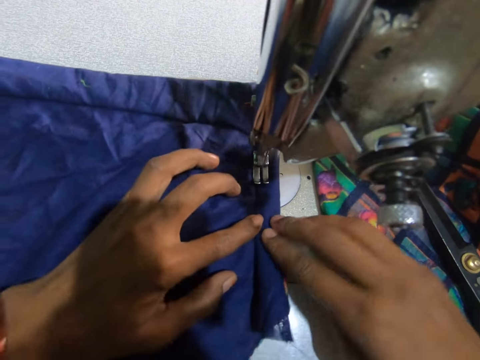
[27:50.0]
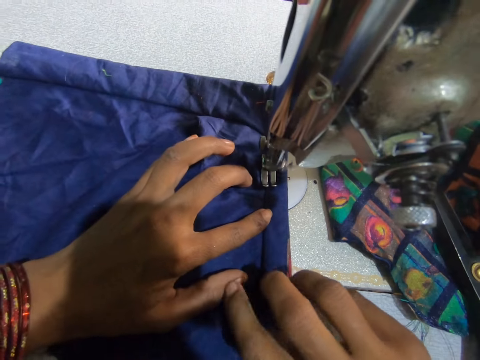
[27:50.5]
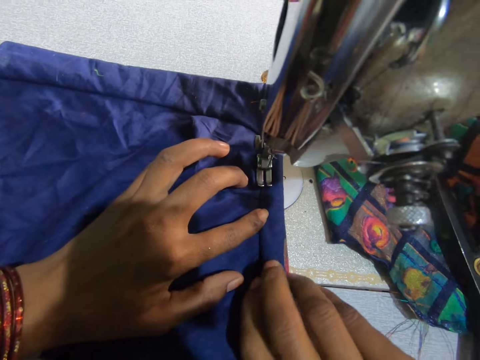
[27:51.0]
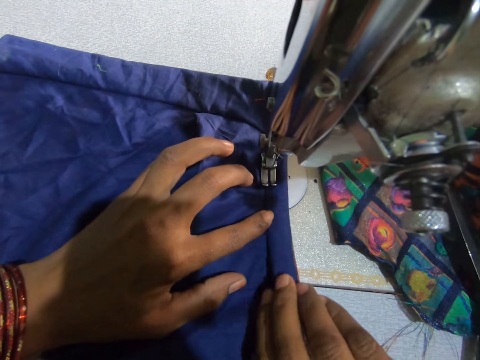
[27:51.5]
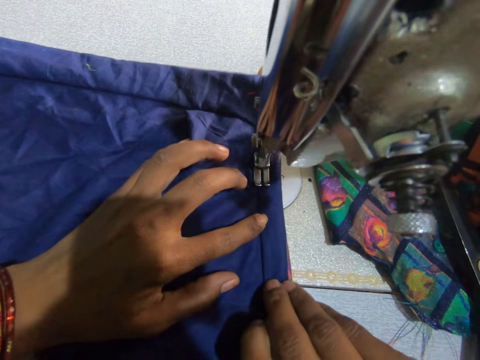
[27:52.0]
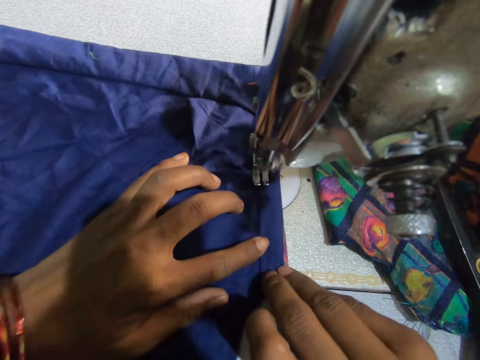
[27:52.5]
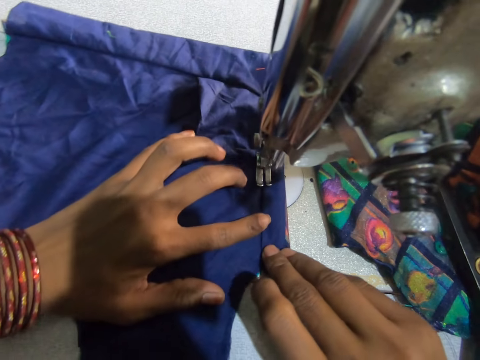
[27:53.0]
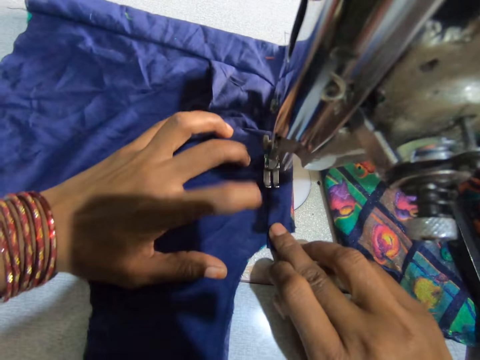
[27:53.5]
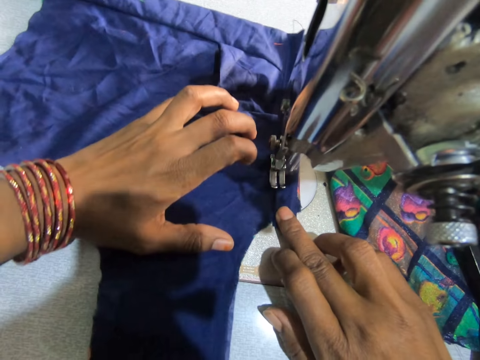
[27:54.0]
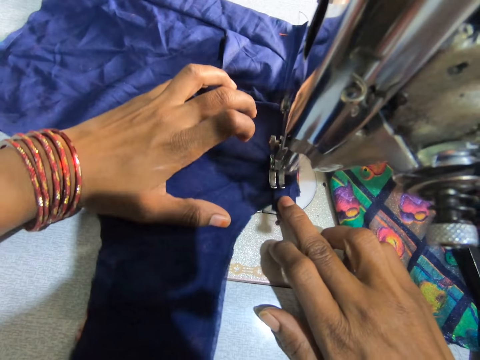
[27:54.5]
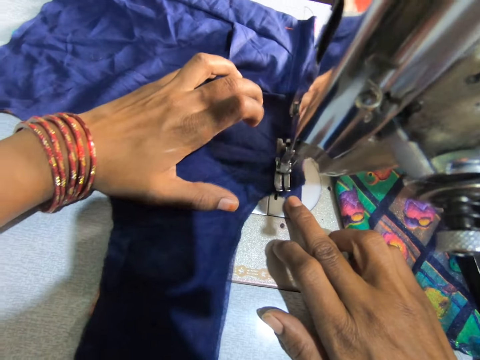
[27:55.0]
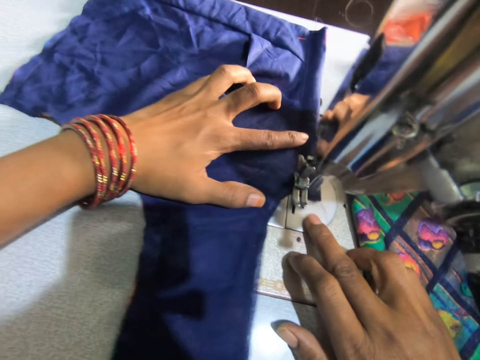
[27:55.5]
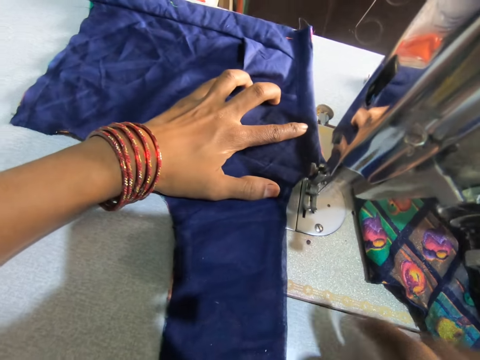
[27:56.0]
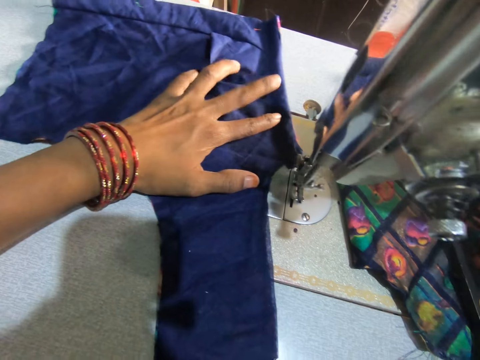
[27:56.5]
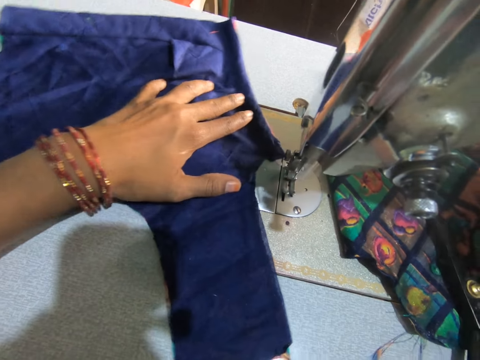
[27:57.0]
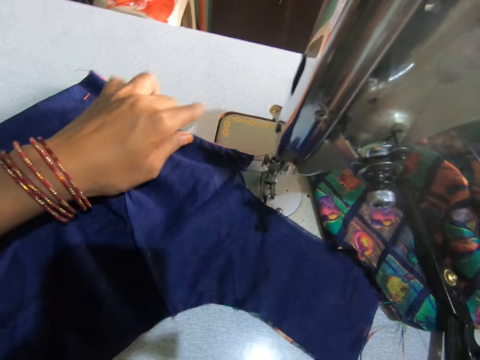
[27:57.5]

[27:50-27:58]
The camera wearer adjusts the fabric. They sew the fabric. They pick up the scissors and carry the scissors on the sewing machine table.

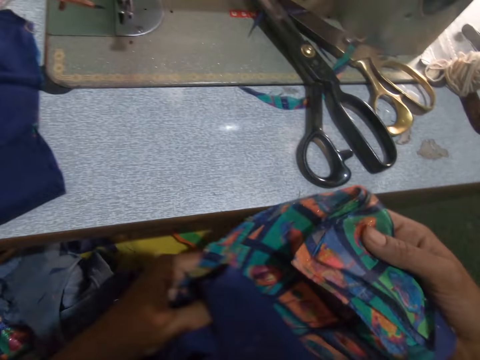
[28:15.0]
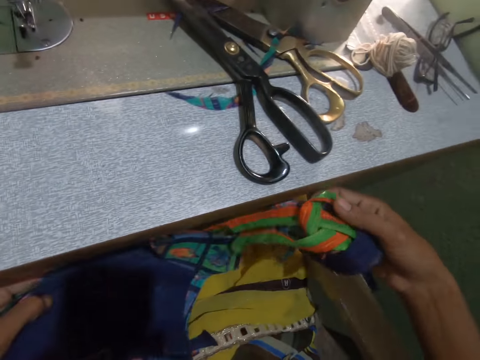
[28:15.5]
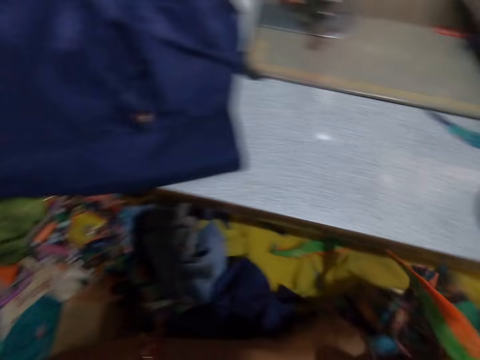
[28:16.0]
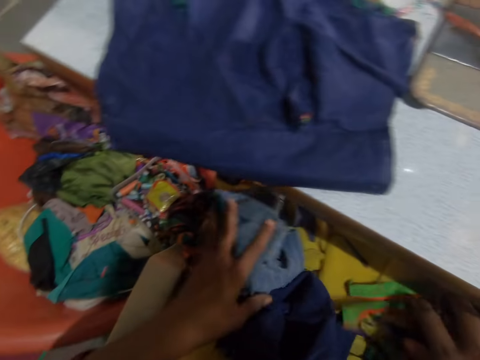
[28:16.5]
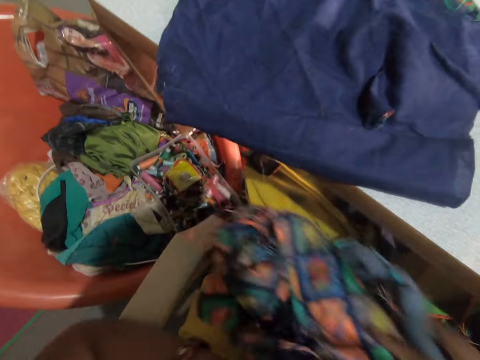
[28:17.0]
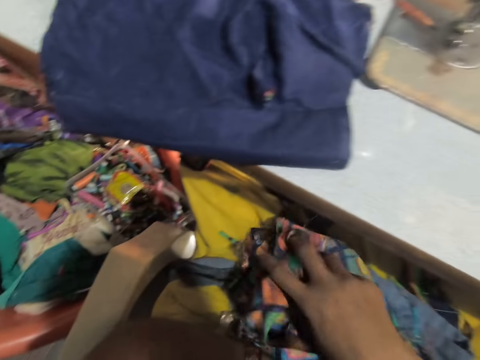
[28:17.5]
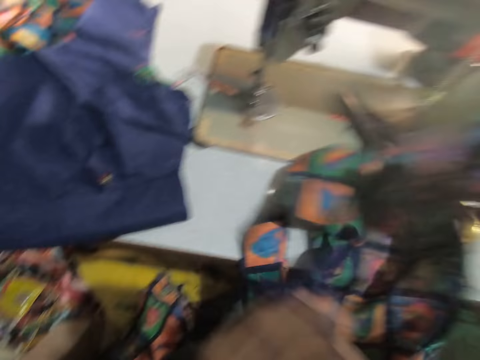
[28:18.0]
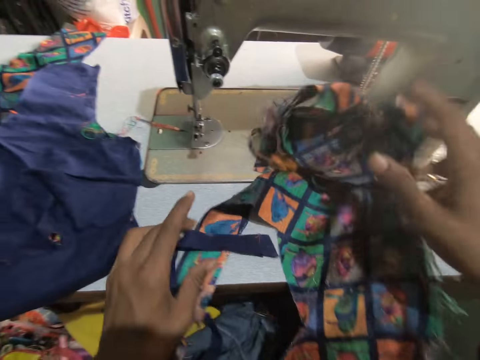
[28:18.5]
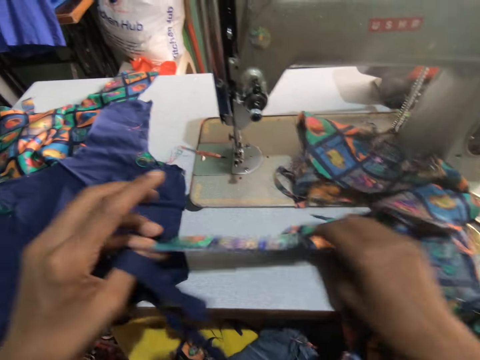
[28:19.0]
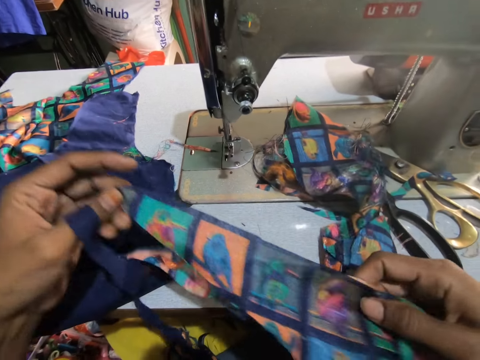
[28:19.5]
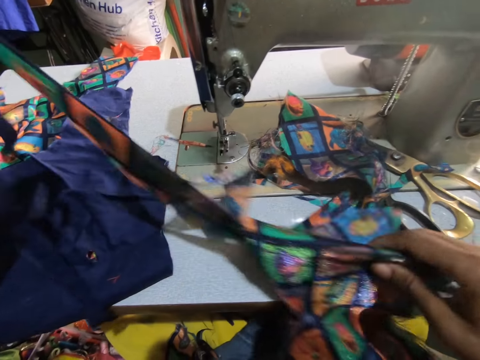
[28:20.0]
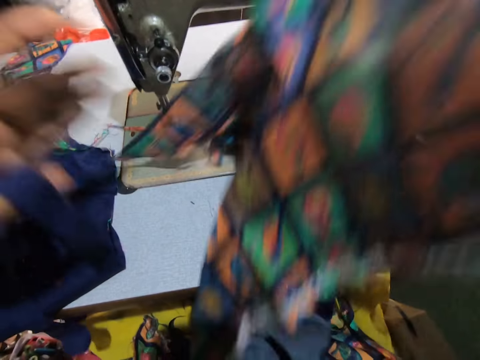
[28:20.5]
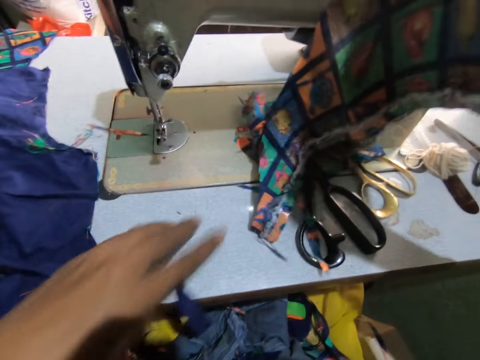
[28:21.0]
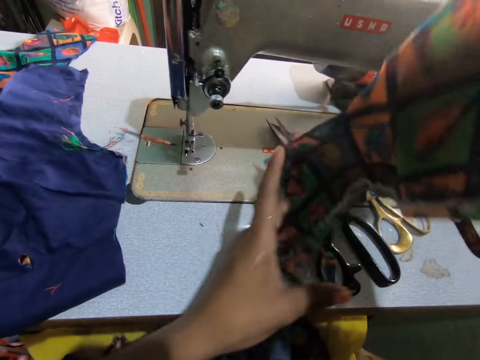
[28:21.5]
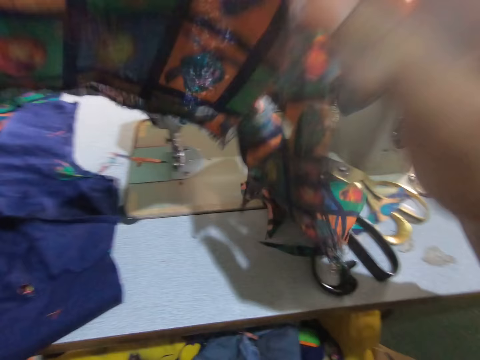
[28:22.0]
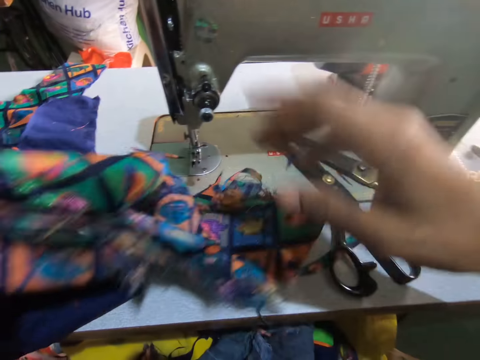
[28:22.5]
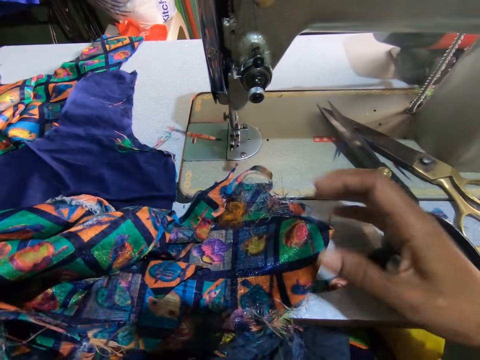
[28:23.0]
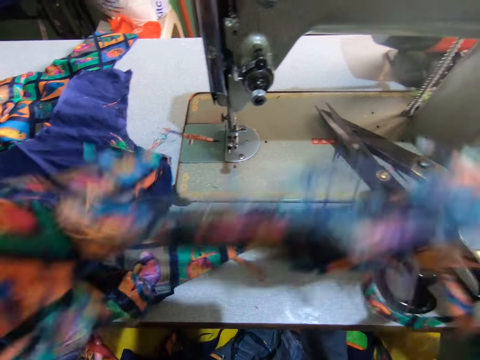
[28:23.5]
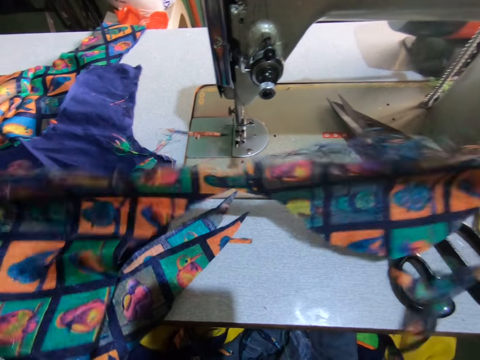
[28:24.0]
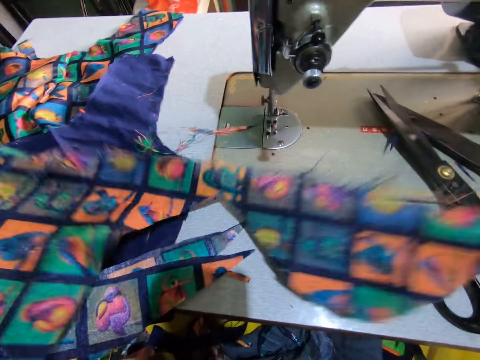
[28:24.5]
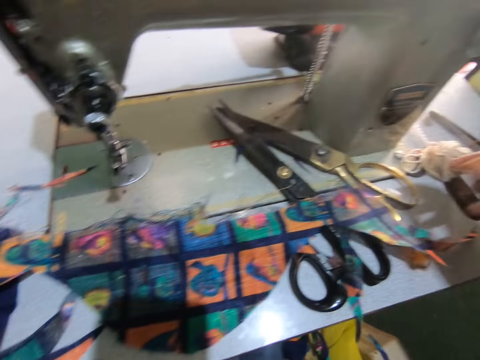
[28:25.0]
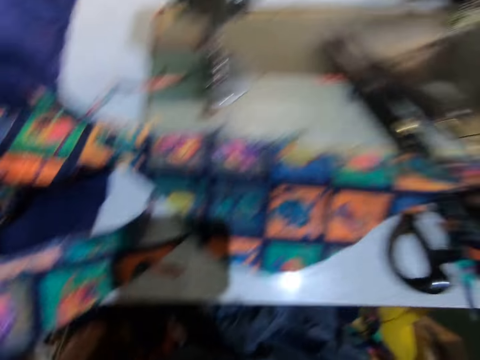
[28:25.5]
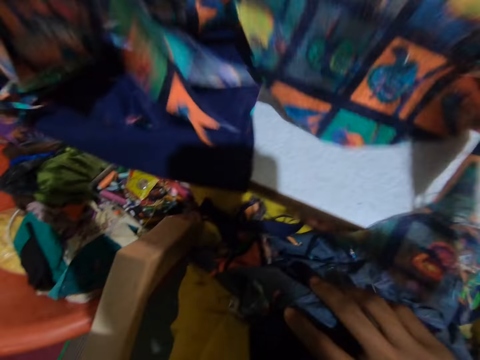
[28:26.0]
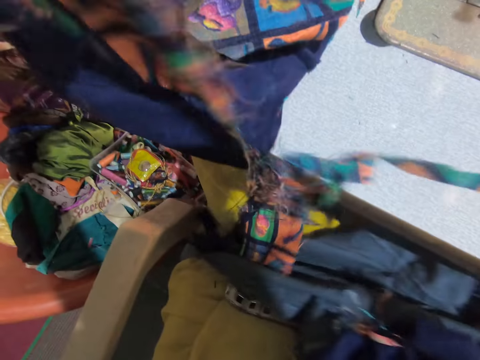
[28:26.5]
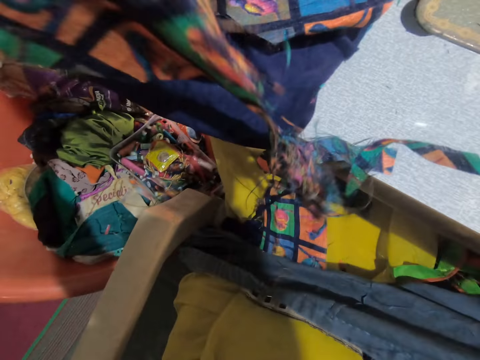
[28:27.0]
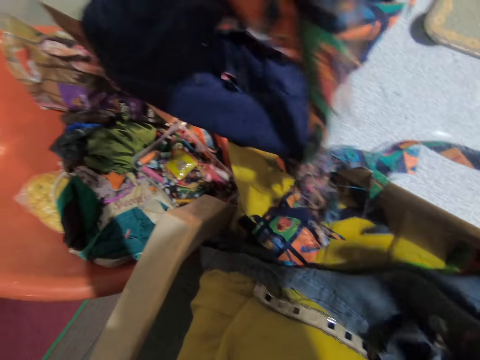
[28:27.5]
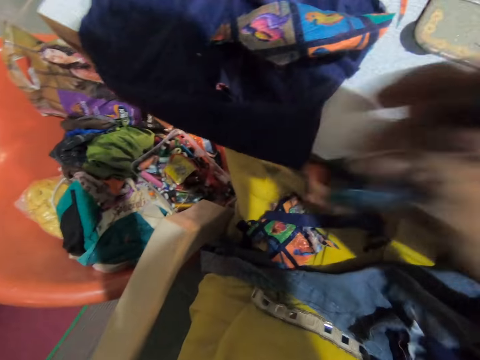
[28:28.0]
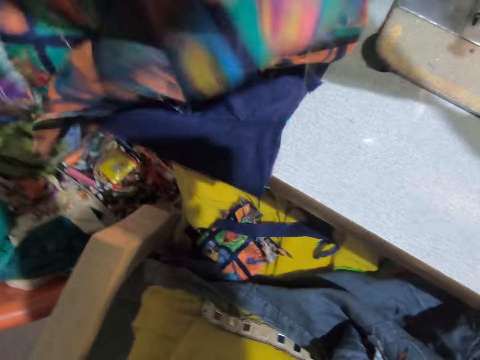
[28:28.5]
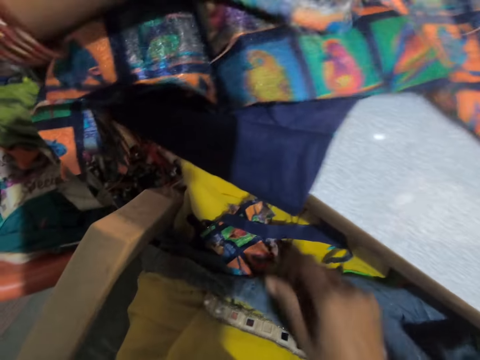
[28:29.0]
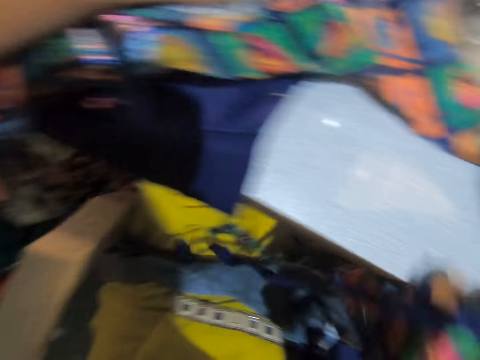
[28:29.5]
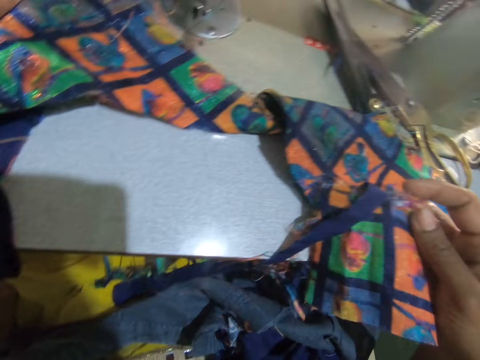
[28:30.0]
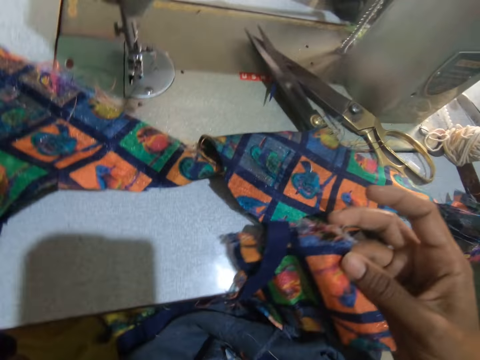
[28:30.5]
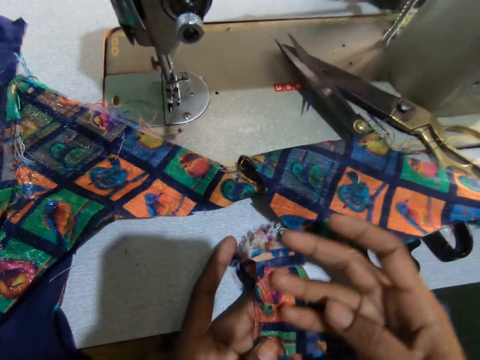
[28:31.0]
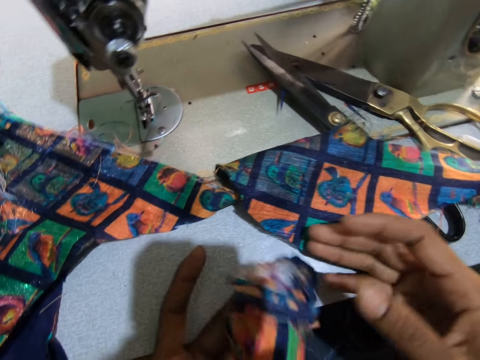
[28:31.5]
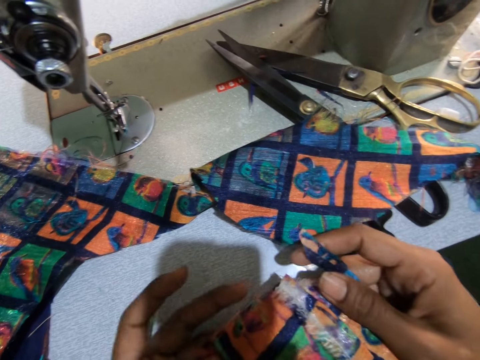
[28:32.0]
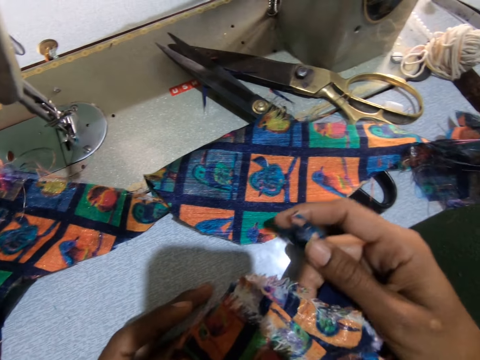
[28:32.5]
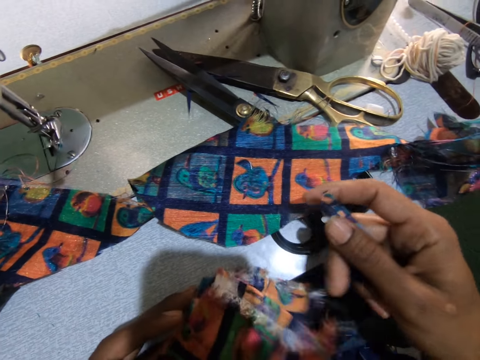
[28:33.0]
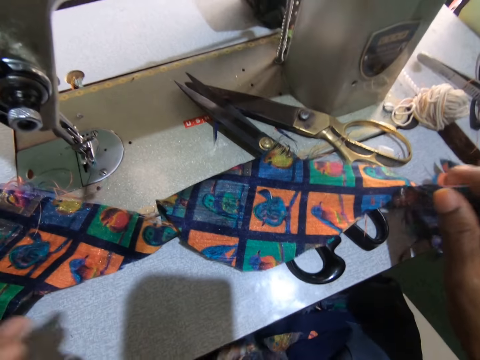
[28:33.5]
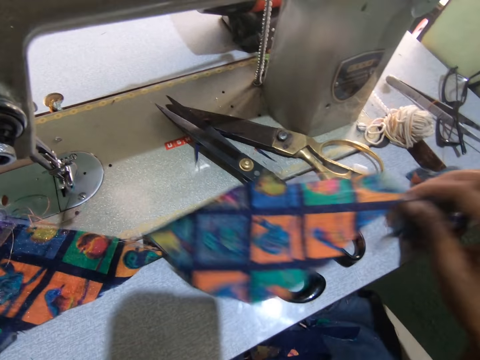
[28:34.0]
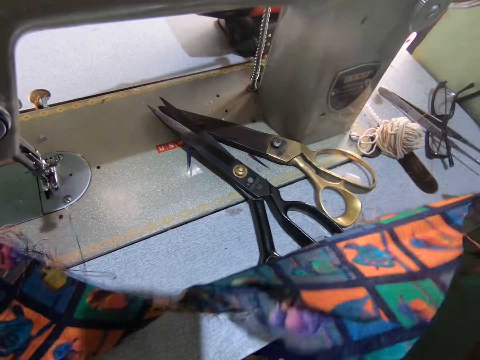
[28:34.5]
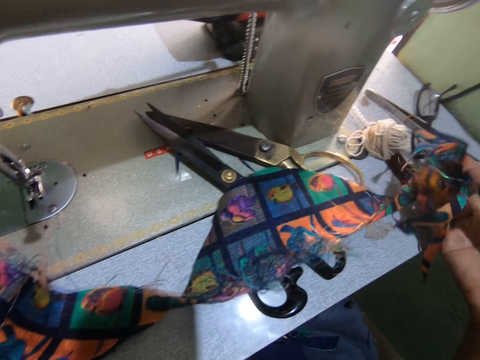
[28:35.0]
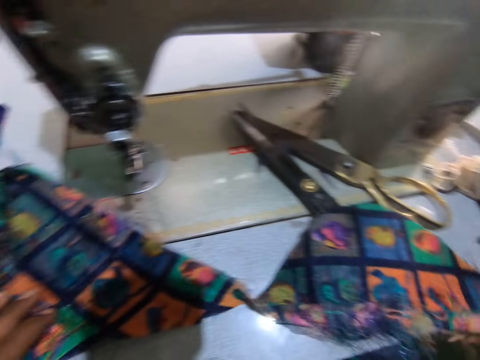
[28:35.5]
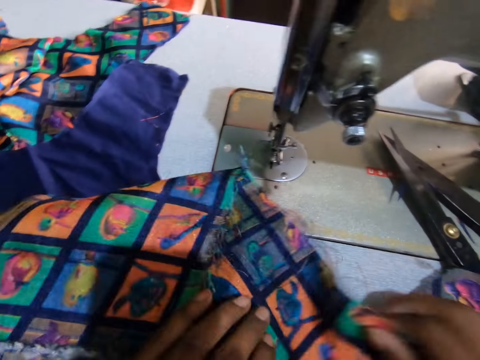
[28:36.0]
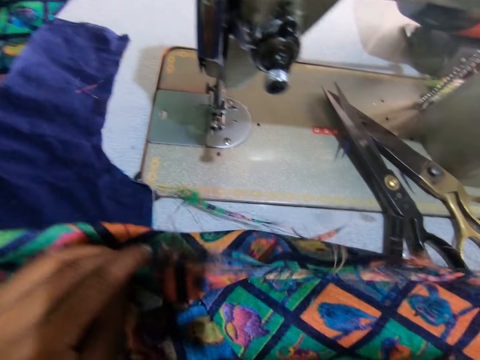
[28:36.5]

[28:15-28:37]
The camera wearer drops the pieces of fabric on her lap. She takes the pieces of fabric from her lap with her hands. She places the fabric on the table. She stares at the fabric. She lifts the fabric. She passes the fabric to the left hand. She straightens the fabric. She pulls the fabric. She pulls another fabric. She straightens the pieces of fabric on her lap. She throws the fabric on the table. She picks up a fabric. She stares at the fabric. She passes the fabric to the left hand. She stares at the fabric. She drops the fabric. She straightens the fabric.
